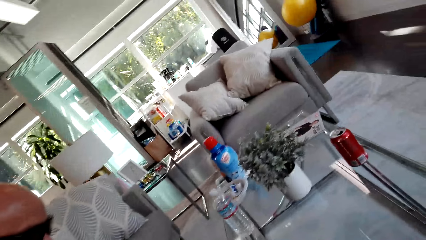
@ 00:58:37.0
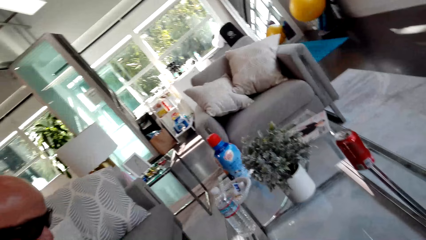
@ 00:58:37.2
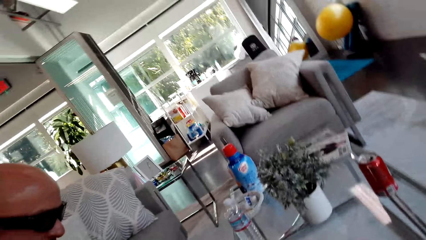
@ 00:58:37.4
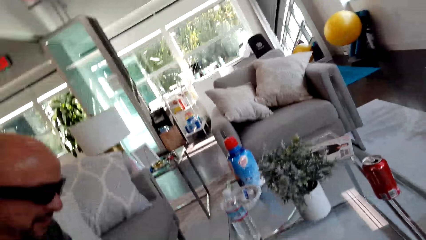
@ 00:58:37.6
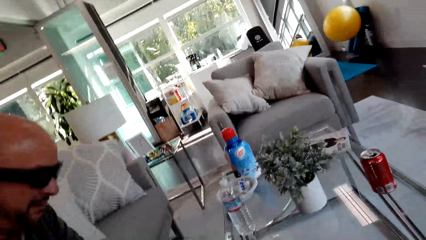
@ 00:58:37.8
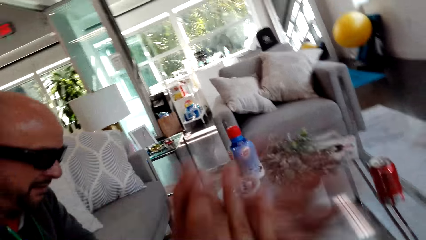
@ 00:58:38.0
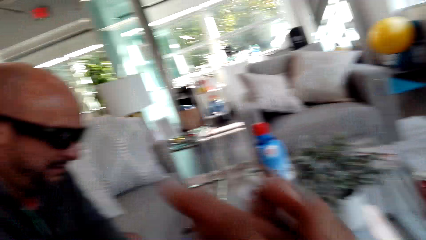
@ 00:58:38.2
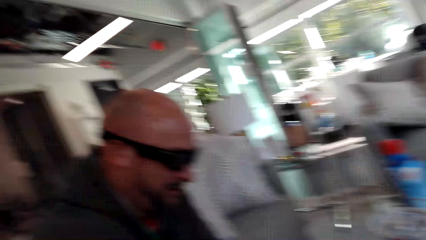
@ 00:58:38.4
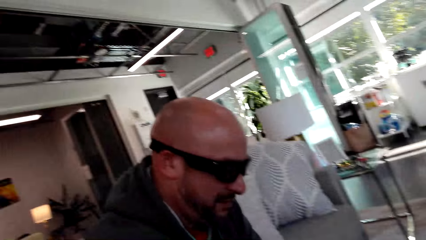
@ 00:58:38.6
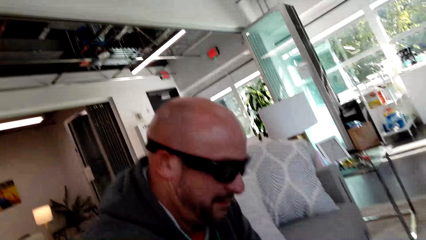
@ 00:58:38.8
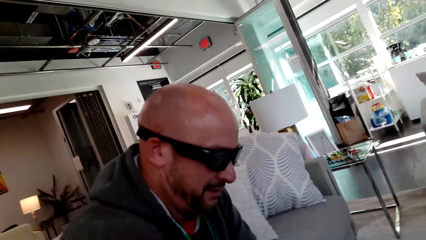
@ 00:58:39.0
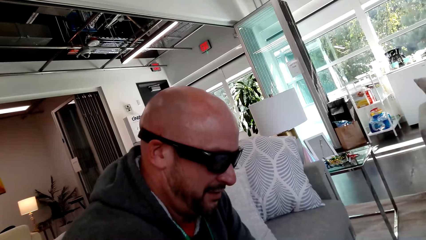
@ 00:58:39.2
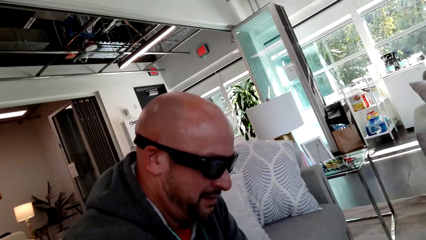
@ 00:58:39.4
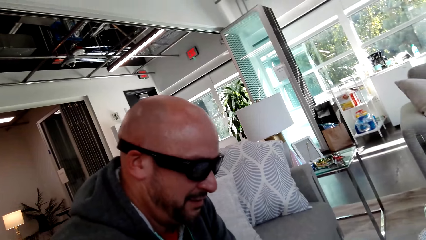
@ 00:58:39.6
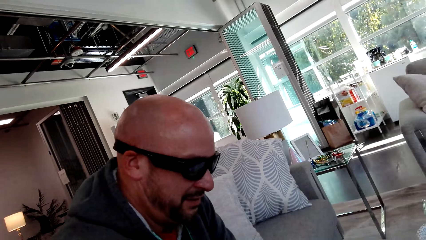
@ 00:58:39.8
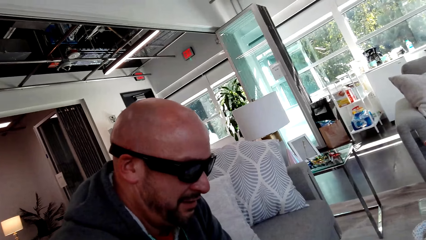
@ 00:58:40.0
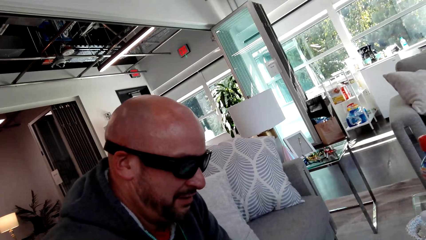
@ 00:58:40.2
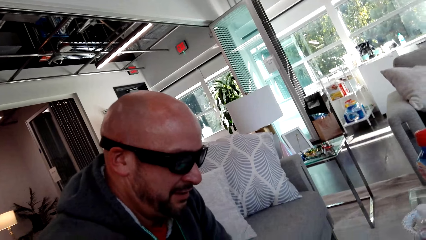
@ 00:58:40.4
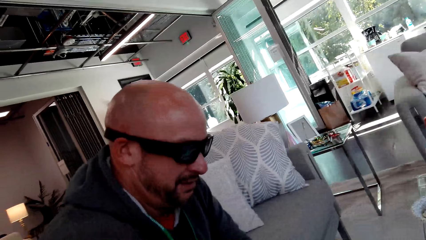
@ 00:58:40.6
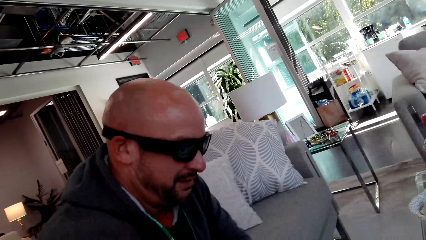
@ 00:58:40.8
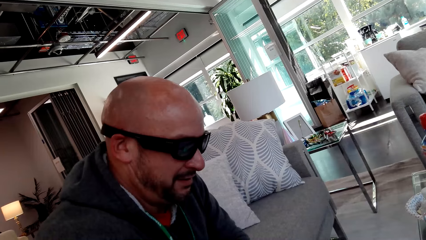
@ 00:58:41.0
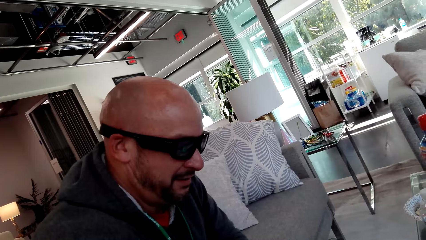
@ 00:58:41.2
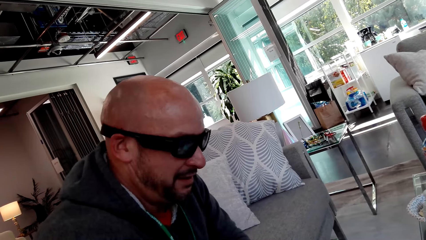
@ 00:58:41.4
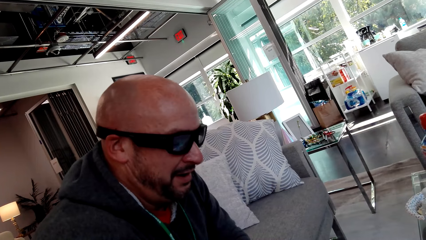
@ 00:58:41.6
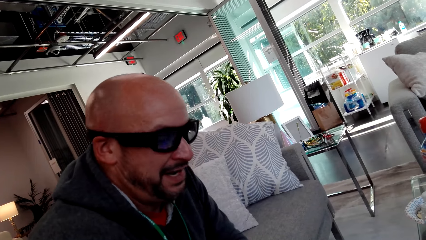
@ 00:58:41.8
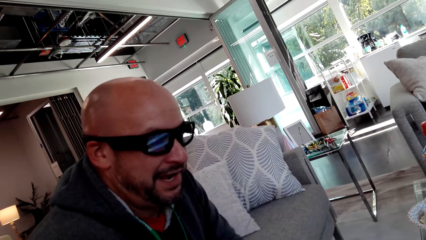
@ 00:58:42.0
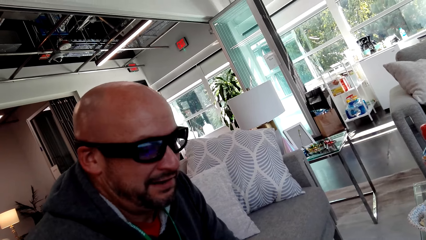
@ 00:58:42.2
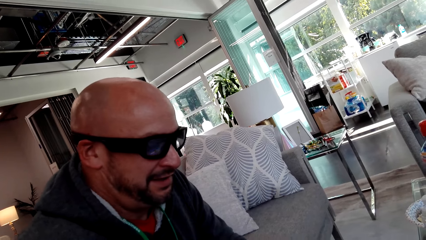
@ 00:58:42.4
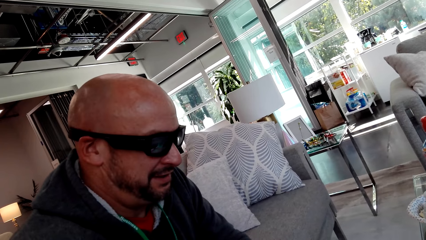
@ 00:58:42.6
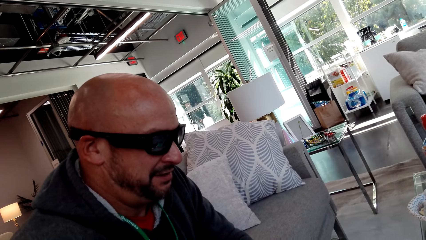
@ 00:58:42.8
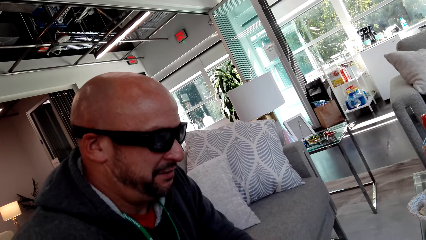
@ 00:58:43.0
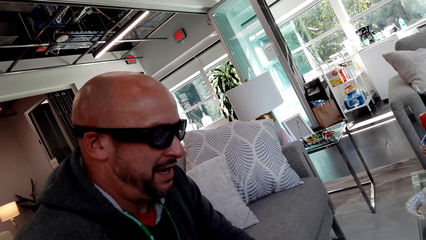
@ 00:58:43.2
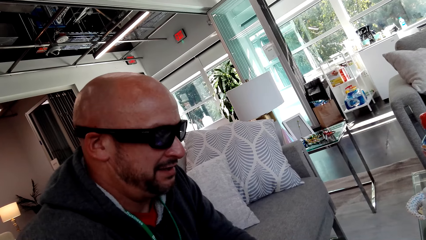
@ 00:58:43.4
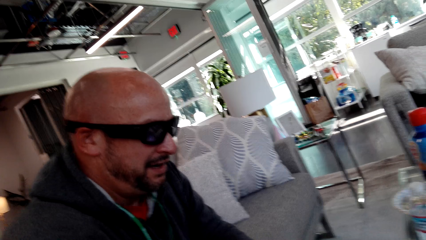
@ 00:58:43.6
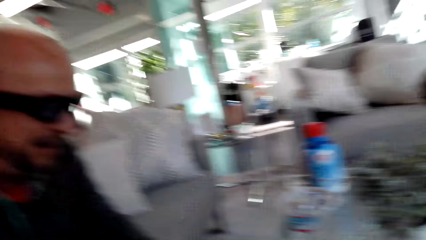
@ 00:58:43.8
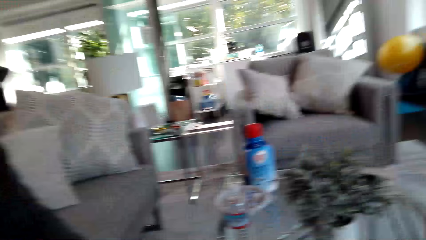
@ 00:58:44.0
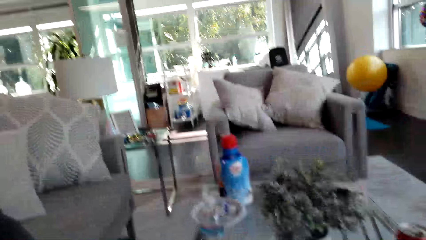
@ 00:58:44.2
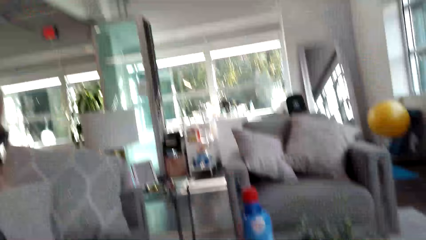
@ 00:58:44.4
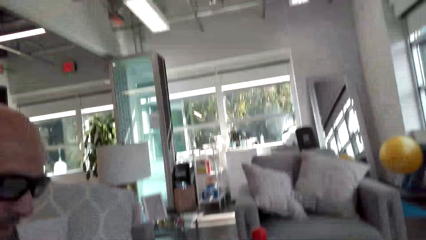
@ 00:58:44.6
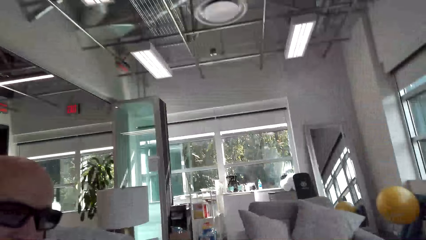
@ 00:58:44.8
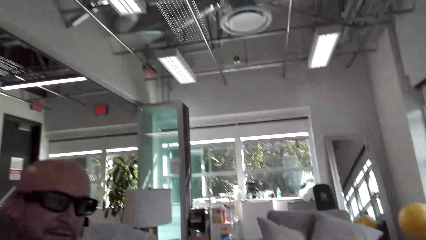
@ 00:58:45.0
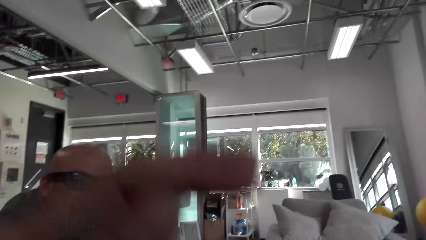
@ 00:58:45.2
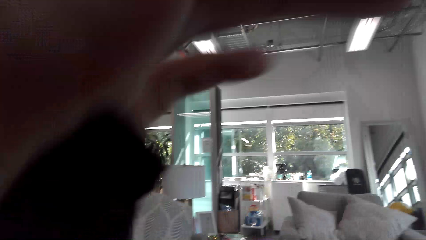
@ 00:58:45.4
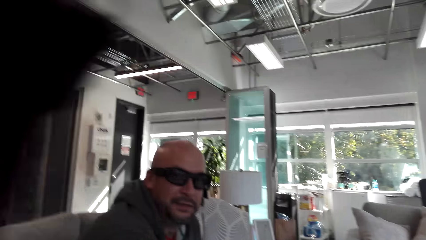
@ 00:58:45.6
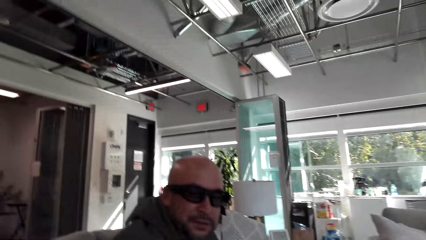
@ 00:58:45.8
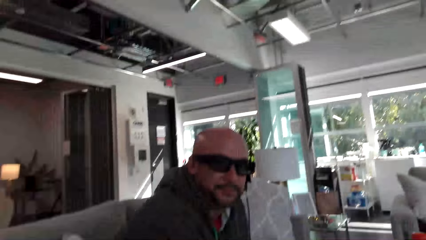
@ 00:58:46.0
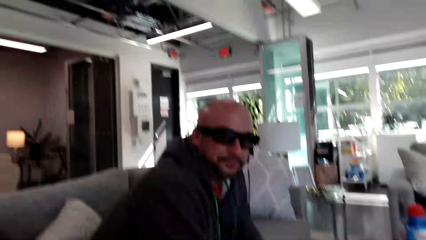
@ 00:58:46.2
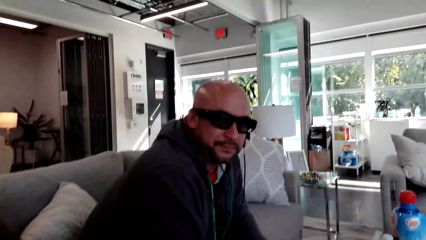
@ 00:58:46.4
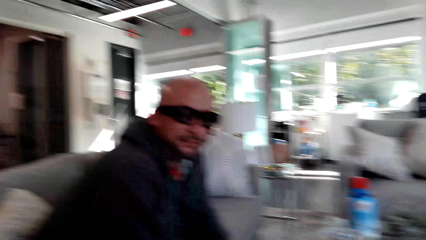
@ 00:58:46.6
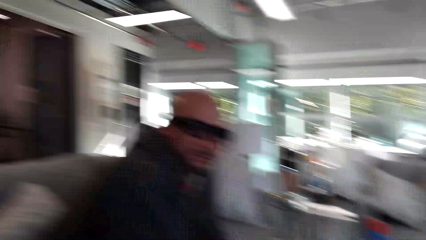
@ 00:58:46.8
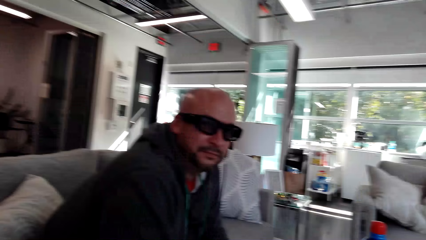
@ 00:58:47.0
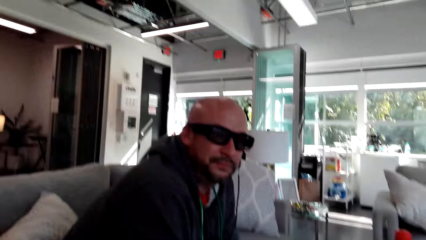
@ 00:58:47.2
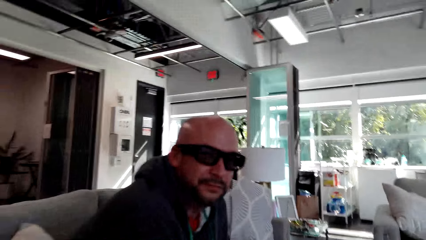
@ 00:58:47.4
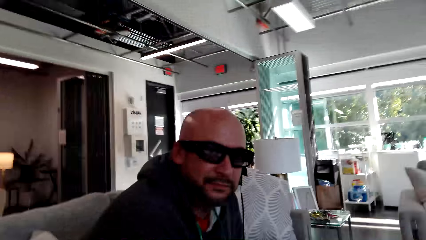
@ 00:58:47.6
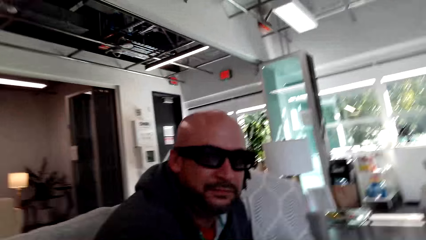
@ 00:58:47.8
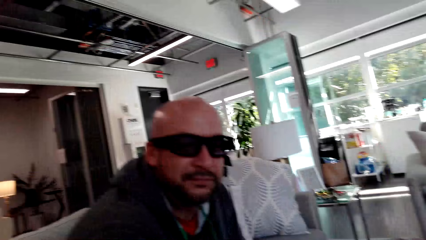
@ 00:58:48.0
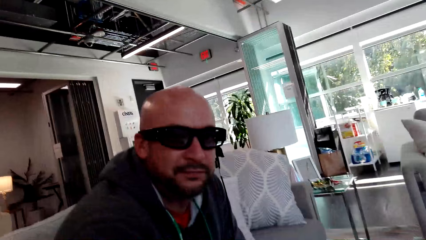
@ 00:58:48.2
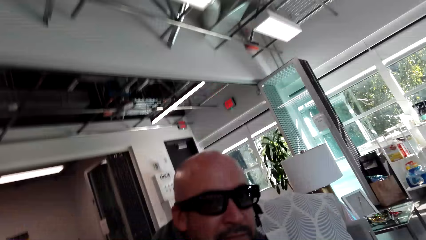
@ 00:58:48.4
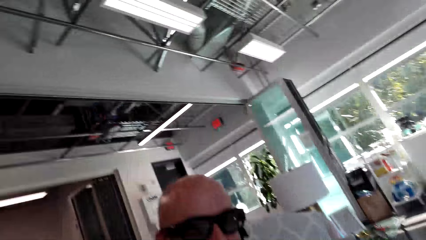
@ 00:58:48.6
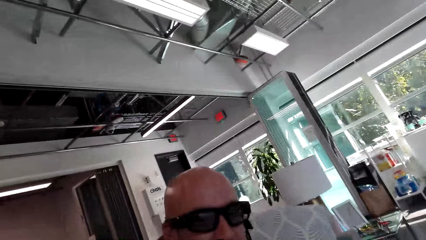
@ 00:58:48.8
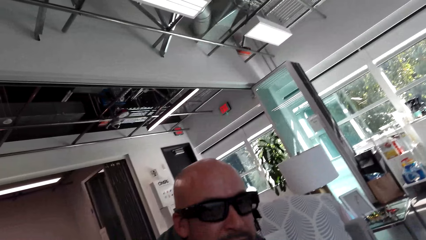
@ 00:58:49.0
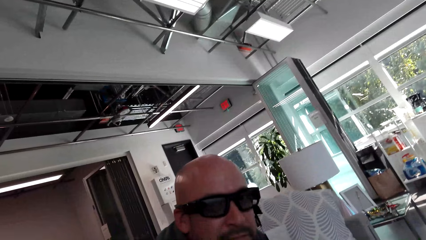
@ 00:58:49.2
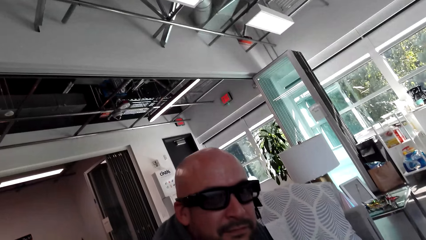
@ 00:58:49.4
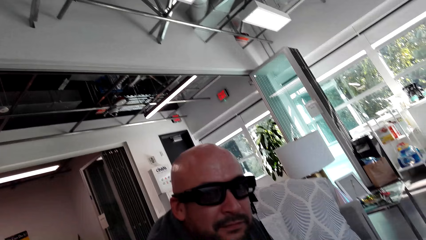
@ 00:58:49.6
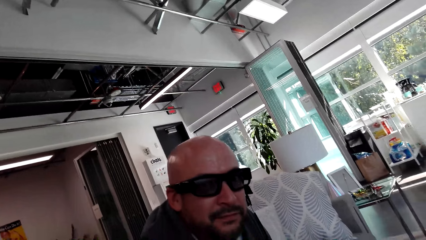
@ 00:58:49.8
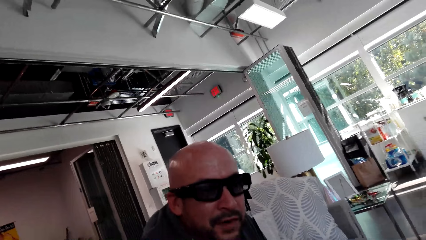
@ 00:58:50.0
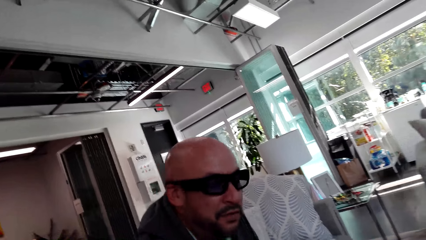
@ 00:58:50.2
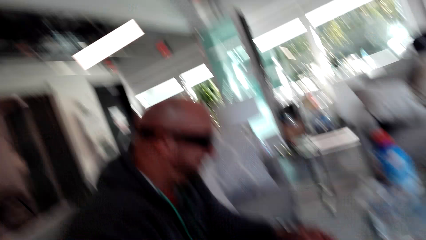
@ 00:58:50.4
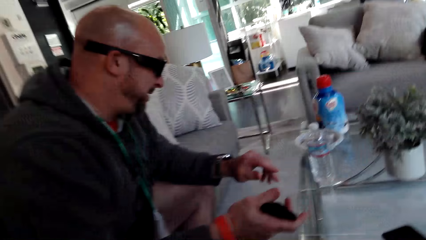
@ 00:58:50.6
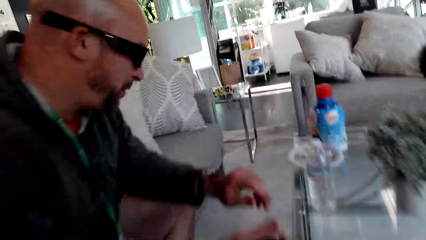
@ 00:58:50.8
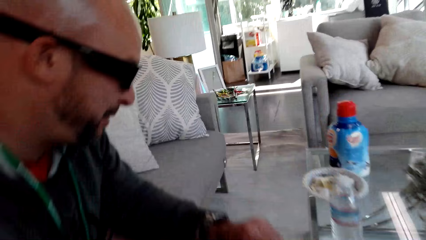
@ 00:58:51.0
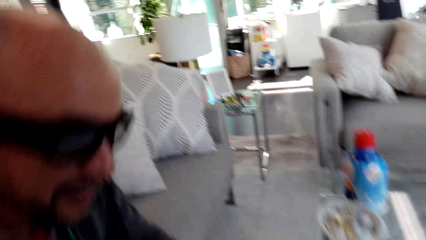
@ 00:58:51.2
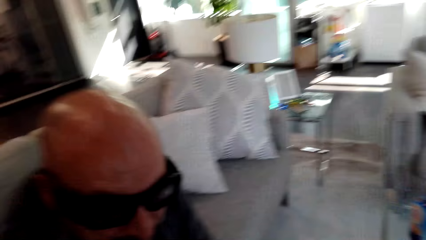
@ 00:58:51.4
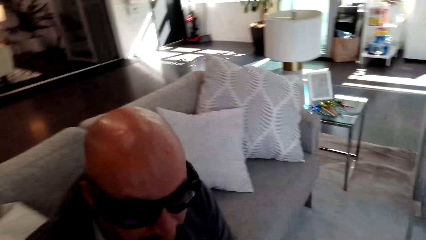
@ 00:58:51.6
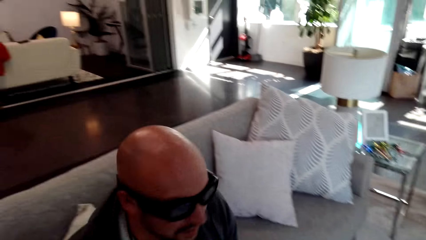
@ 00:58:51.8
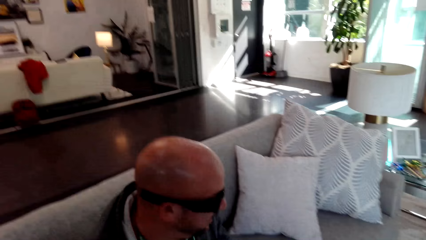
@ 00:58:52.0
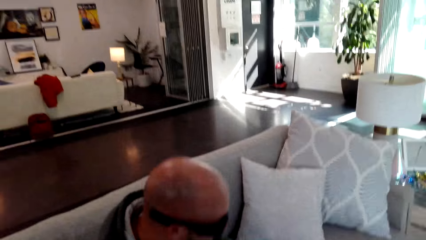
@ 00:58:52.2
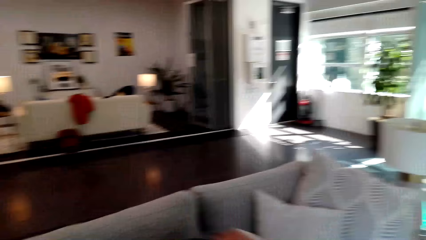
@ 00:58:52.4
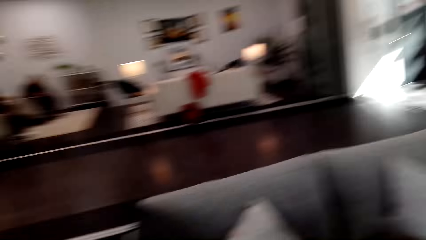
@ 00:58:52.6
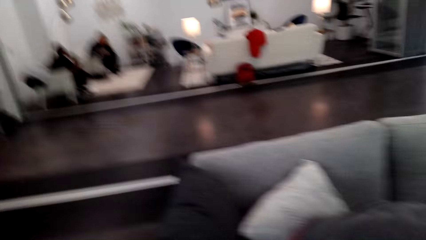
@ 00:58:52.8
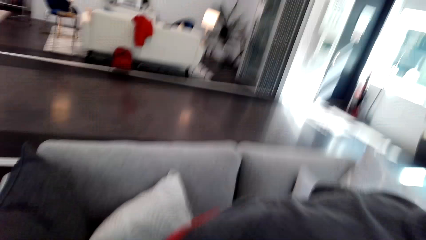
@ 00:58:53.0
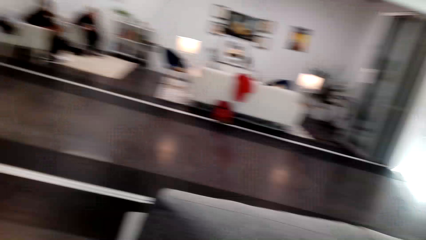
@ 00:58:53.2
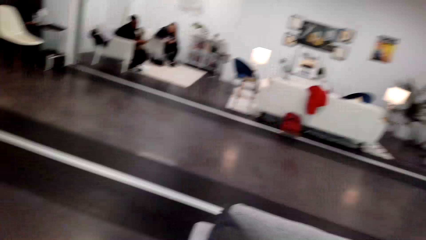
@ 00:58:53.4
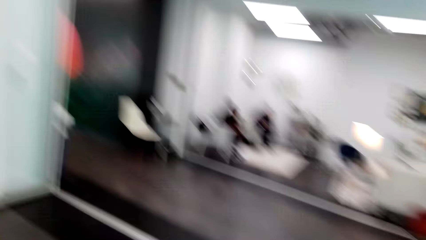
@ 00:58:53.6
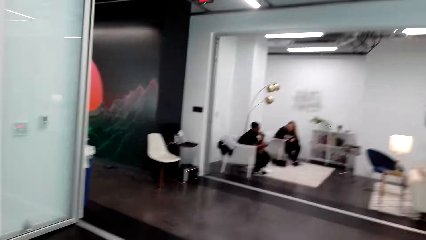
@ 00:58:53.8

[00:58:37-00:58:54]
The camera wearer dialogues with the man. The man talks. The camera wearer looks at the man. They look around.
